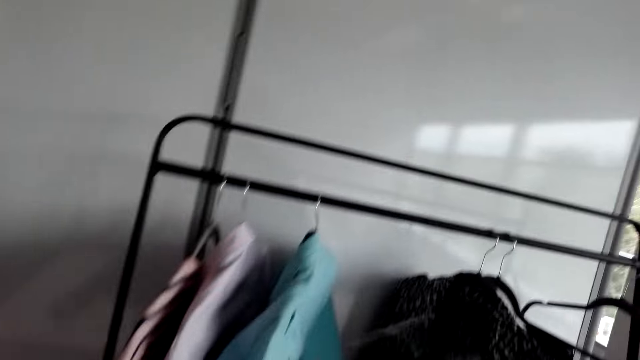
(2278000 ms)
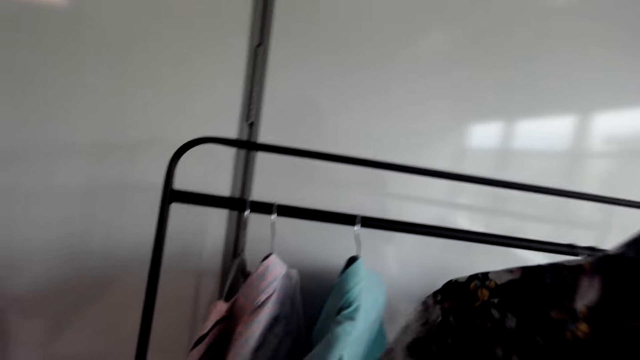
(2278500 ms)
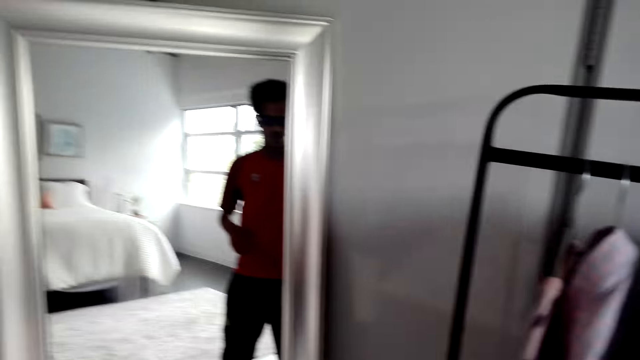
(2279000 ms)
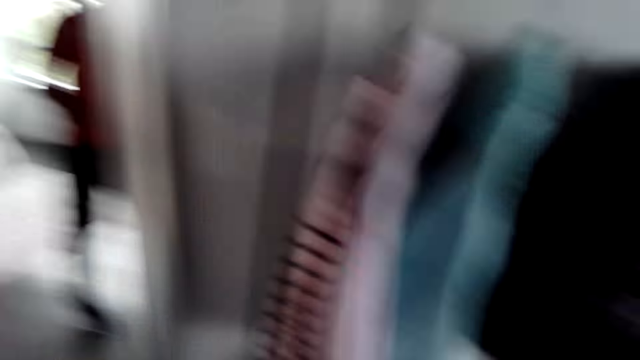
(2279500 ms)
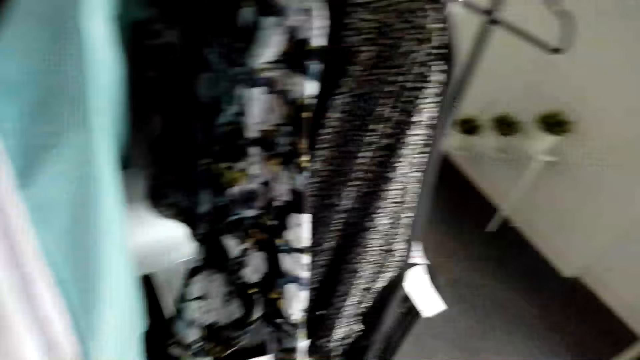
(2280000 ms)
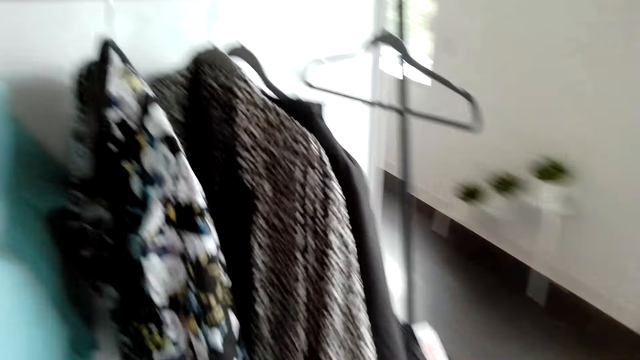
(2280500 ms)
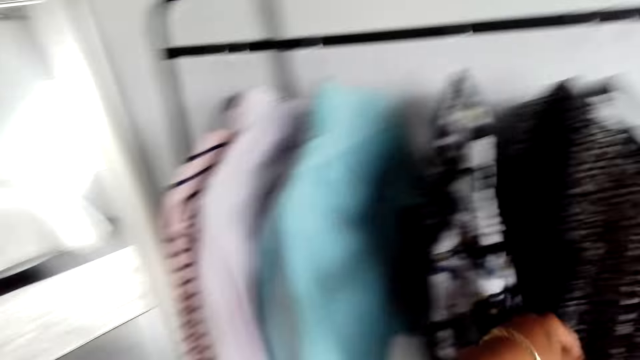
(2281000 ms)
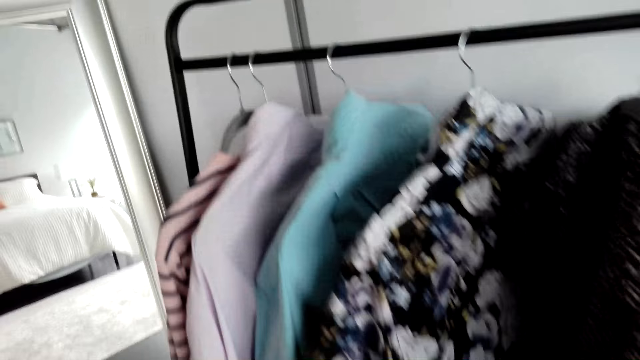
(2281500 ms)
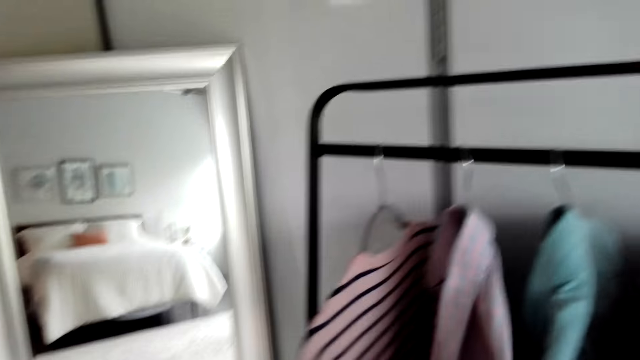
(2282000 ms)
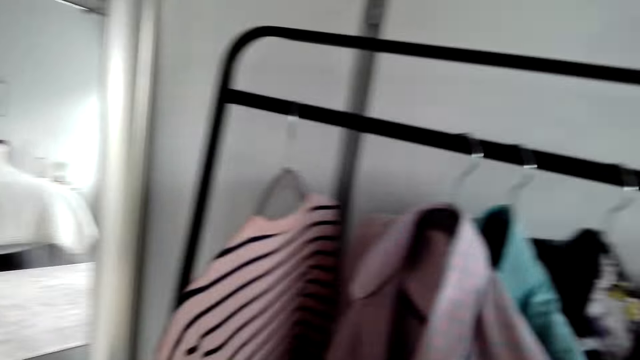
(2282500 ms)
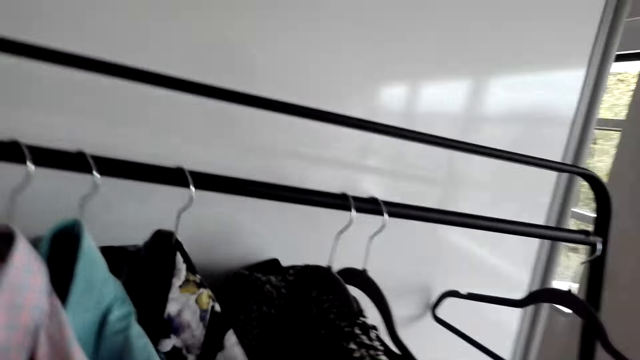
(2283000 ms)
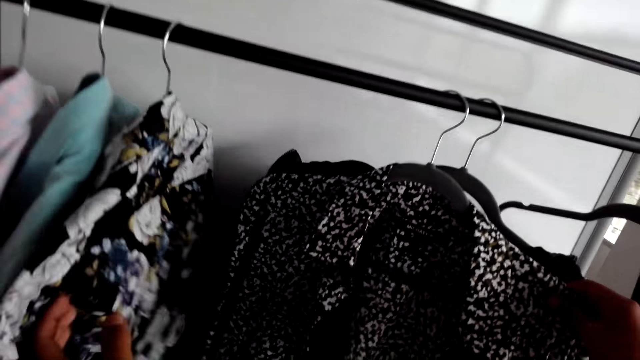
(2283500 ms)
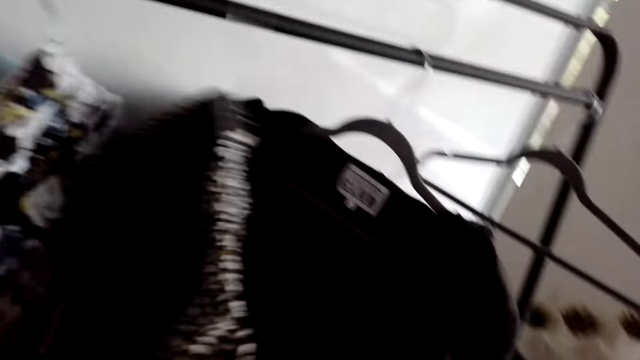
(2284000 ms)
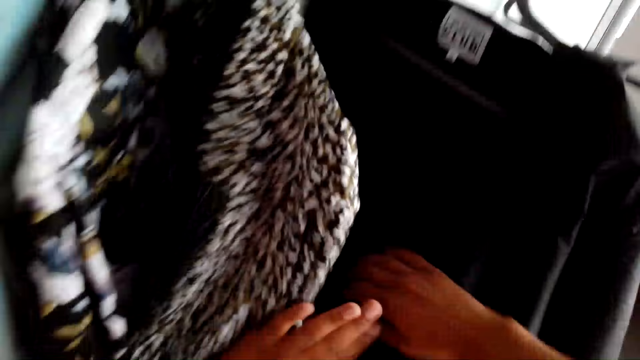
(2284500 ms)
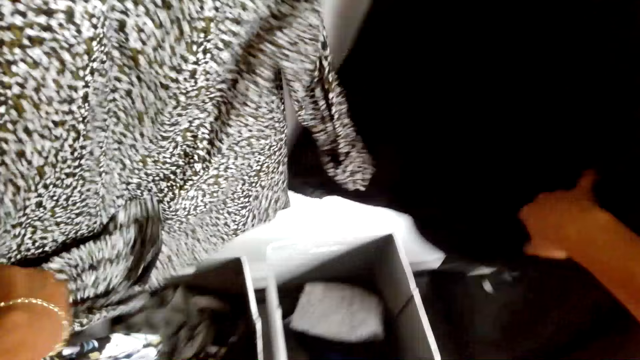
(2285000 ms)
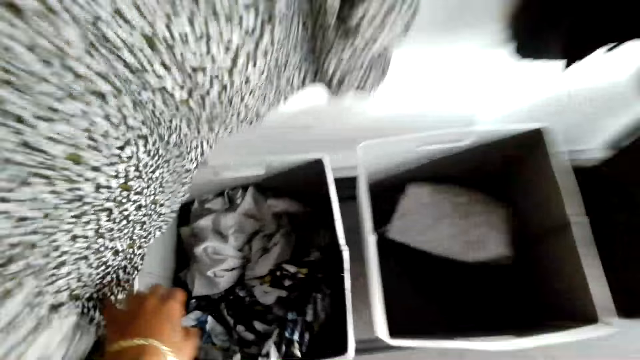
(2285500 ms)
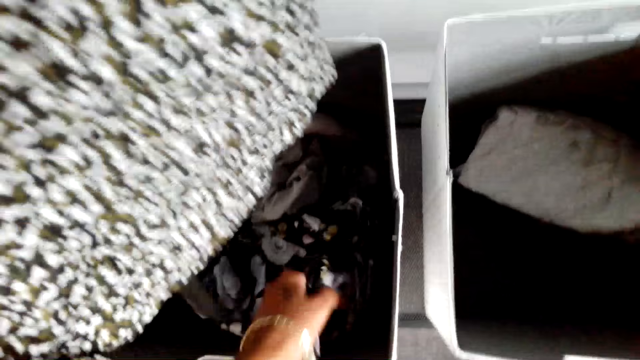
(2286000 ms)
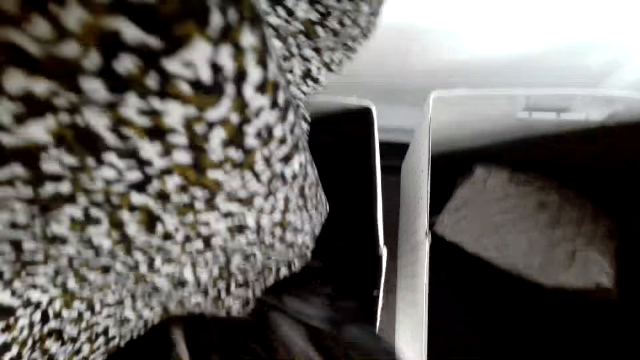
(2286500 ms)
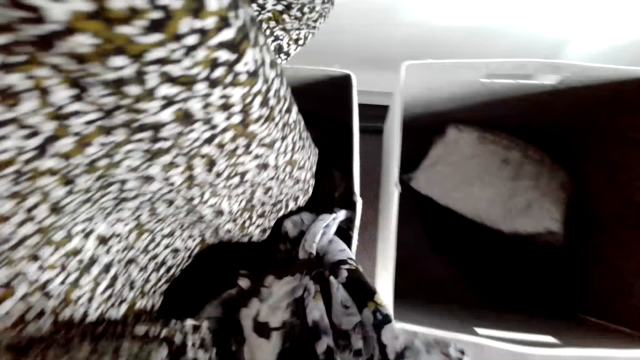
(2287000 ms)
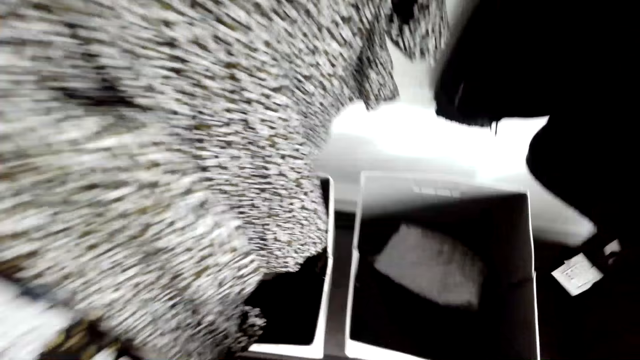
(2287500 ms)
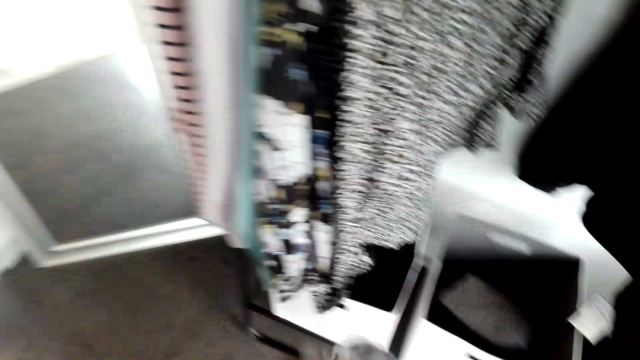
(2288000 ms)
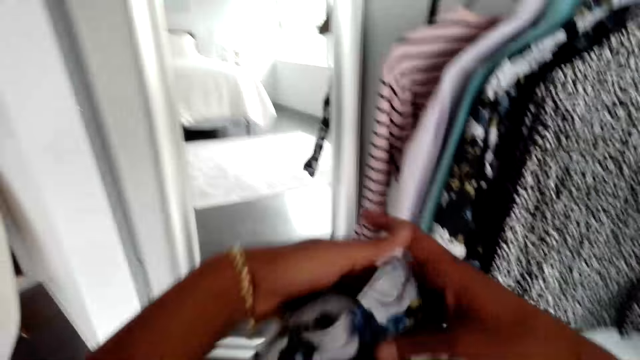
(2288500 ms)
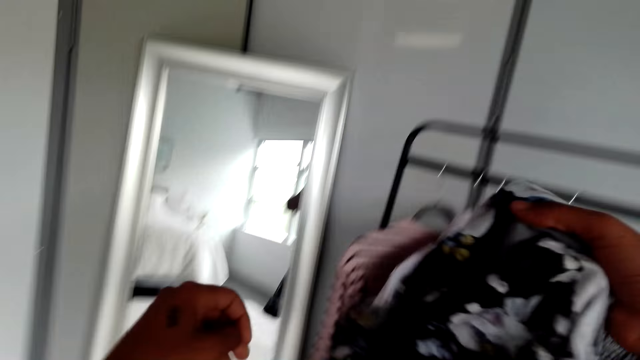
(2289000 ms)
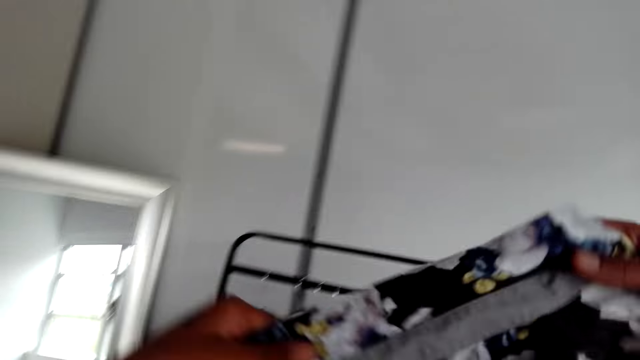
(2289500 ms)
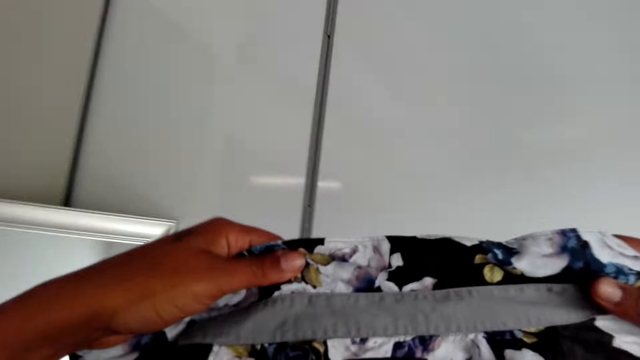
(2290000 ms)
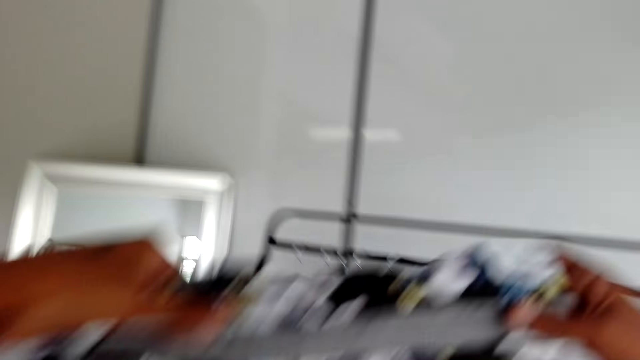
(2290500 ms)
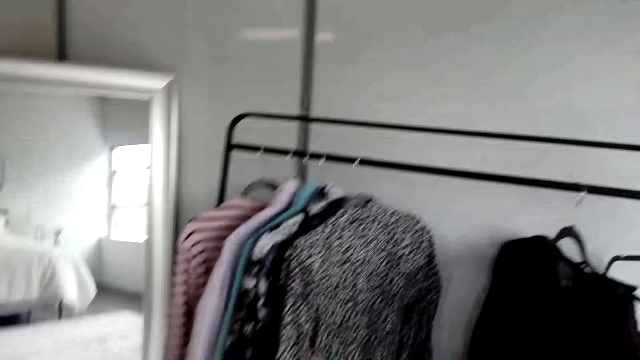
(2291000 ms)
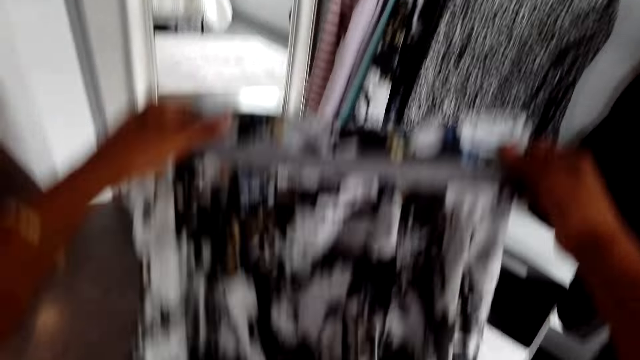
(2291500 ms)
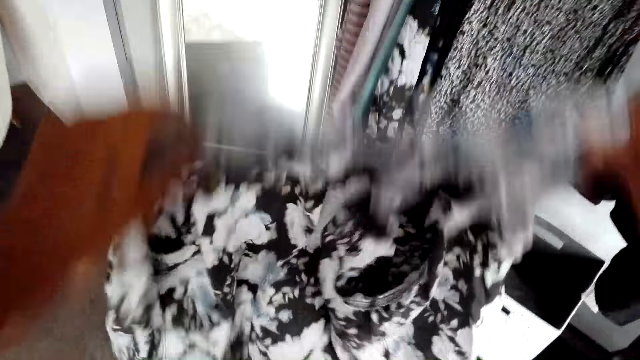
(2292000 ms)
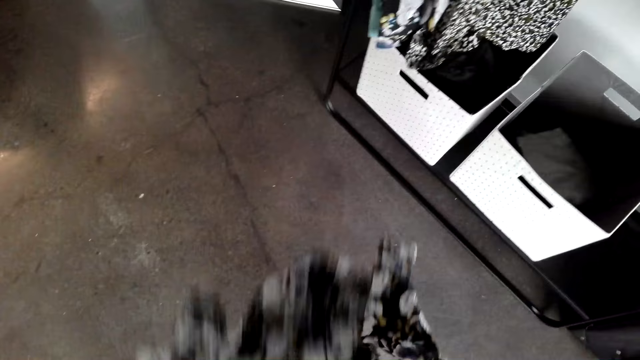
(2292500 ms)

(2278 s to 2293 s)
The camera wearer hangs the shirt on the rack. He touches shirts on the rack. He takes a shirt out of a box. He holds the shirt up with his hands.

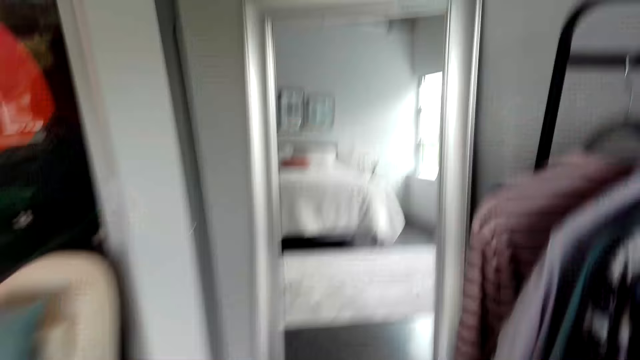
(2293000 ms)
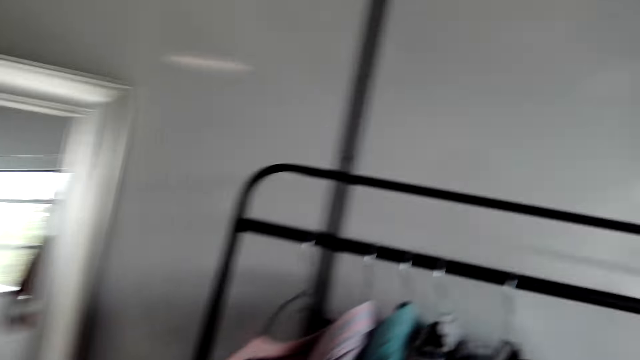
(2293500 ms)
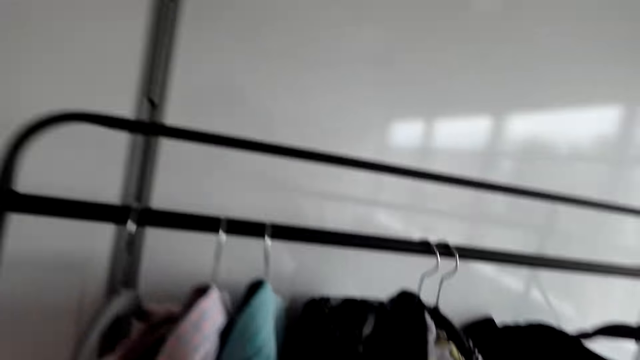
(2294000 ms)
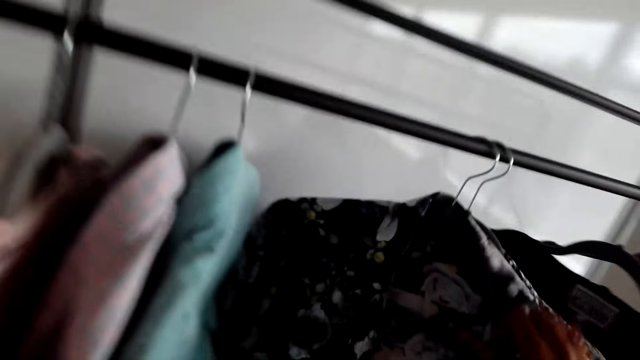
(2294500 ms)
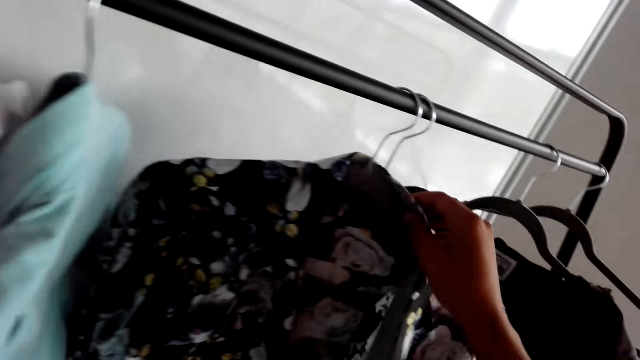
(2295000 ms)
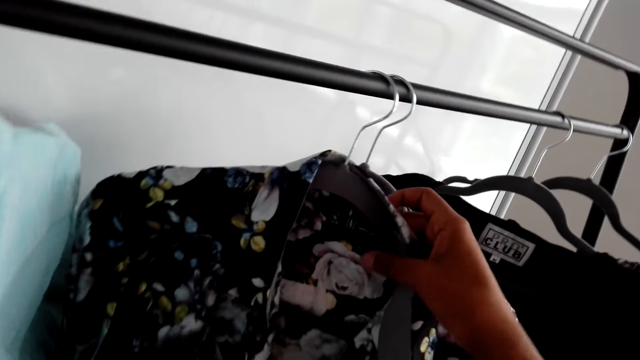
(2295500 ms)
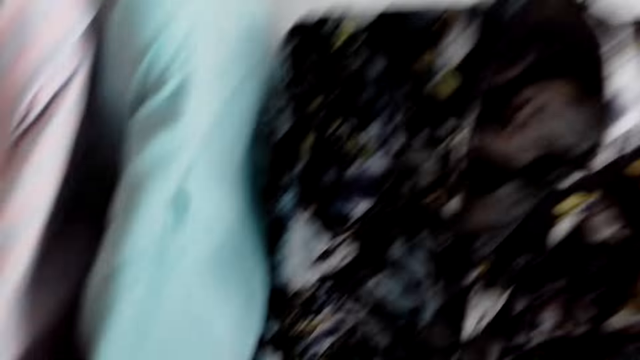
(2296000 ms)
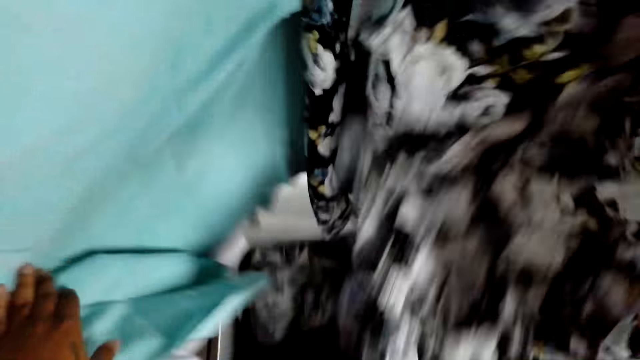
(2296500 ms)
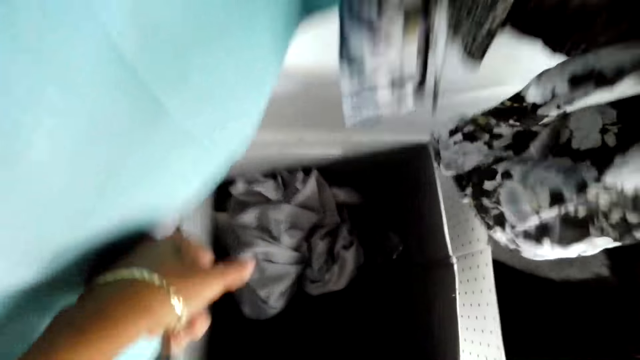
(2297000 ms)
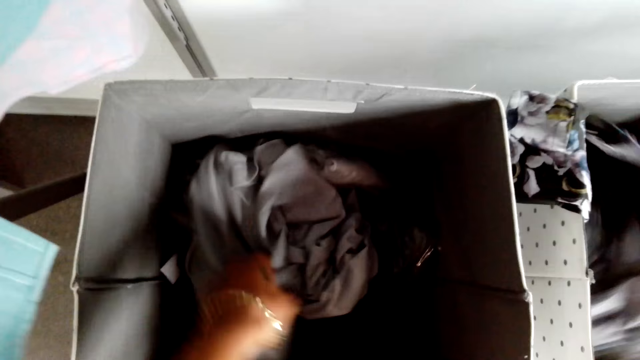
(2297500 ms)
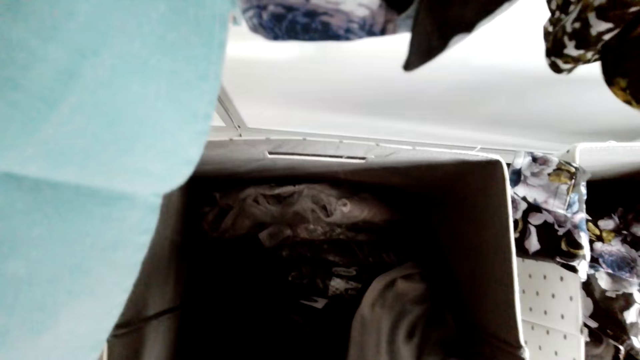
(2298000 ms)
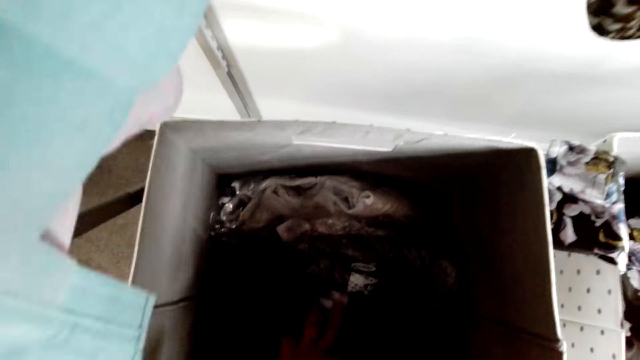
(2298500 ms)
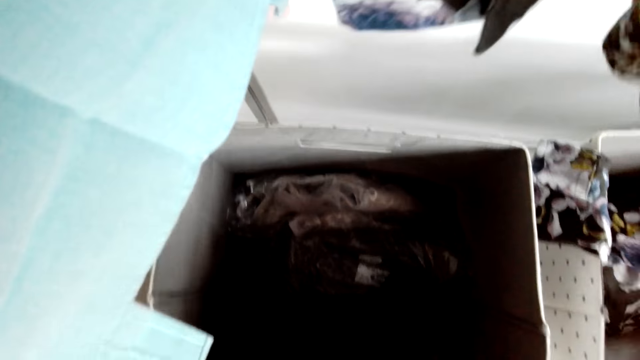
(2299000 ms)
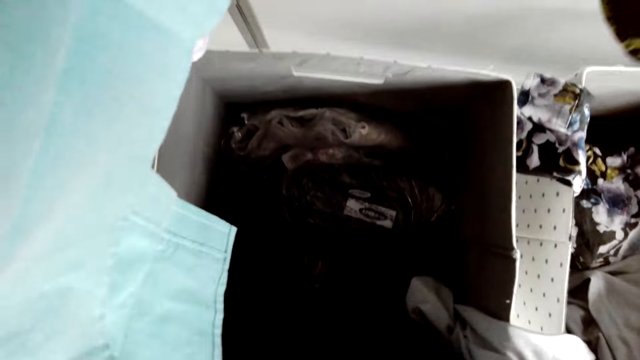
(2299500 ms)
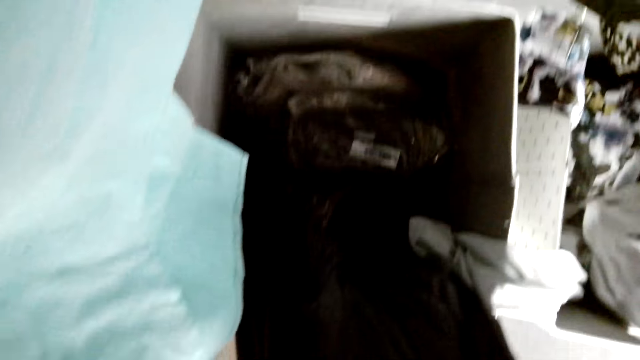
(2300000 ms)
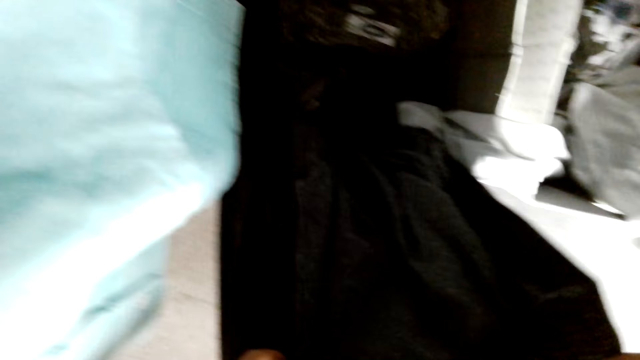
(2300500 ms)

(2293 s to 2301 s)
The camera wearer touches a shirt on the rack. They take a shirt out of a box.
